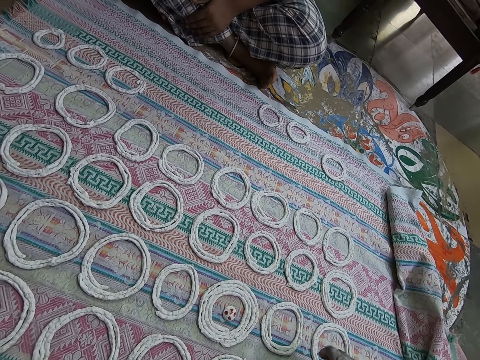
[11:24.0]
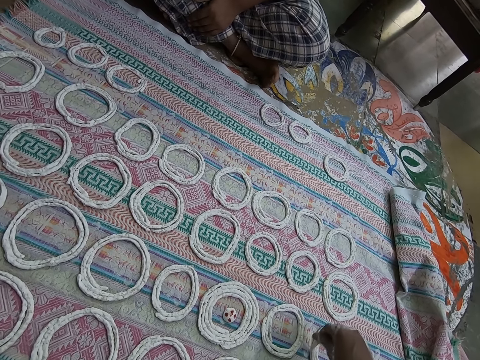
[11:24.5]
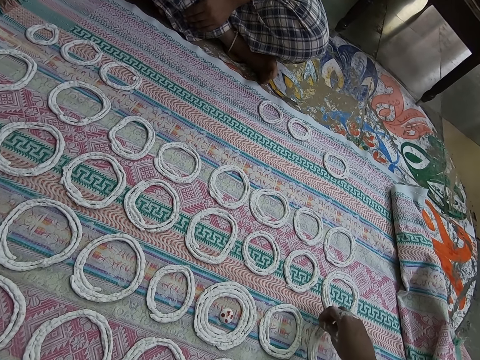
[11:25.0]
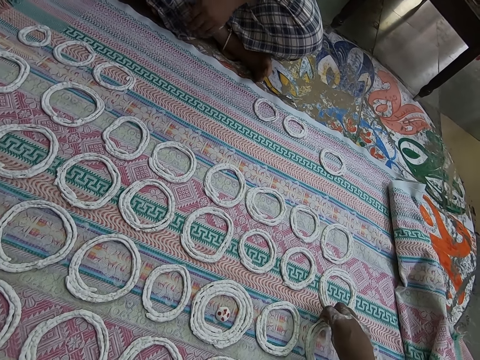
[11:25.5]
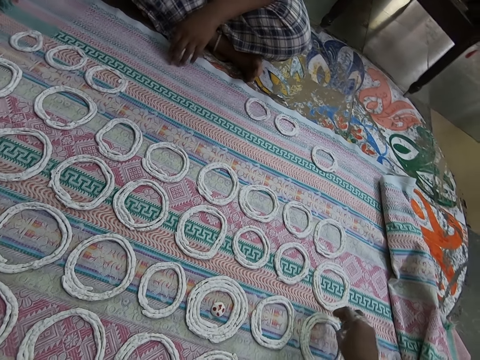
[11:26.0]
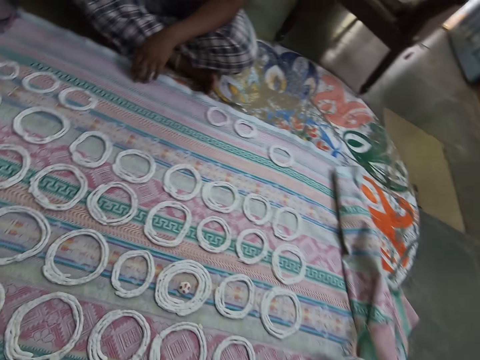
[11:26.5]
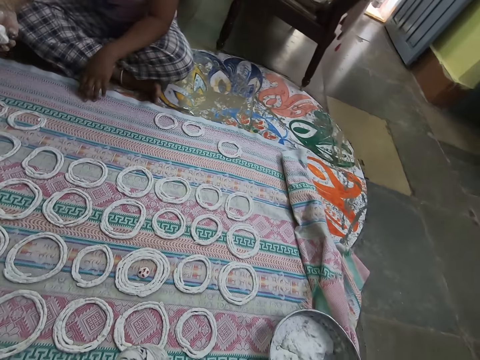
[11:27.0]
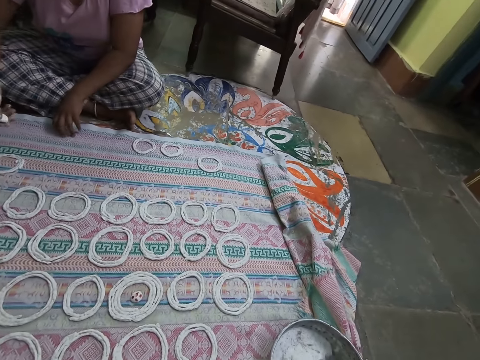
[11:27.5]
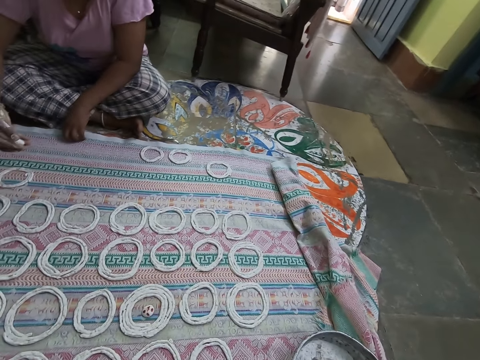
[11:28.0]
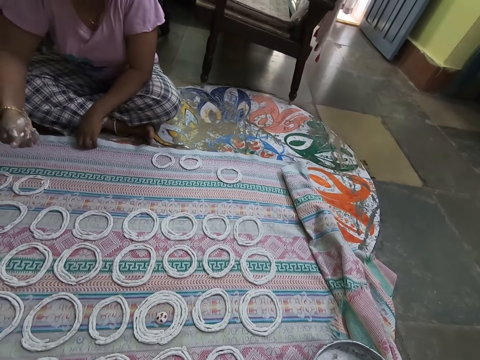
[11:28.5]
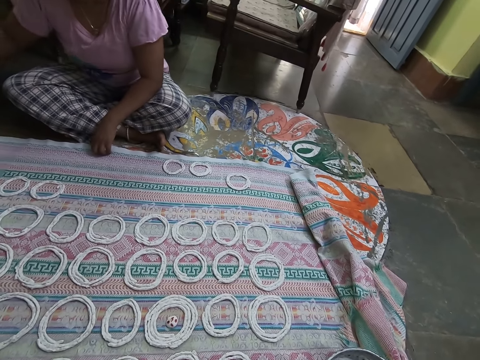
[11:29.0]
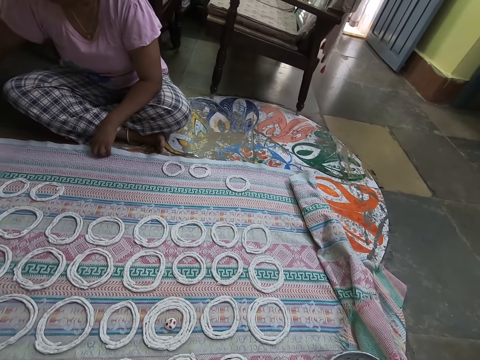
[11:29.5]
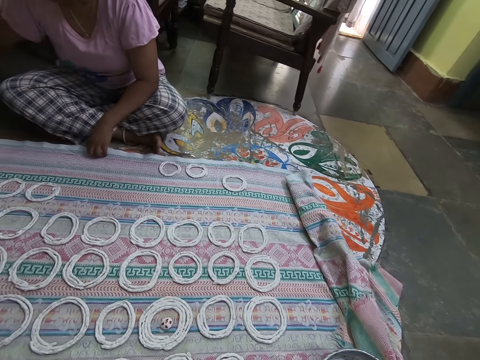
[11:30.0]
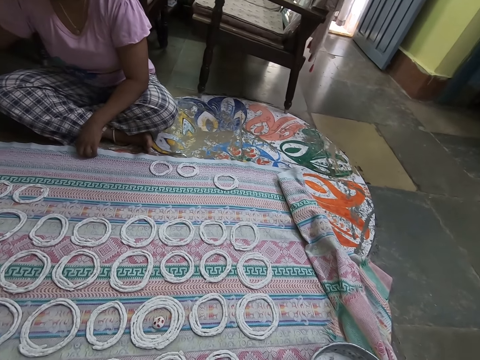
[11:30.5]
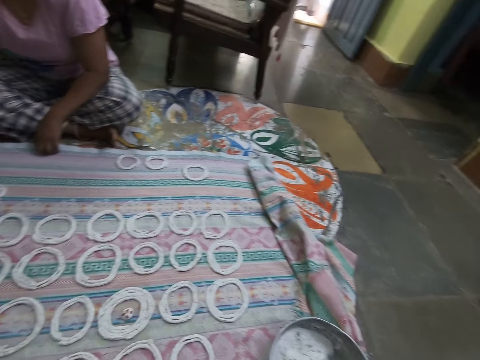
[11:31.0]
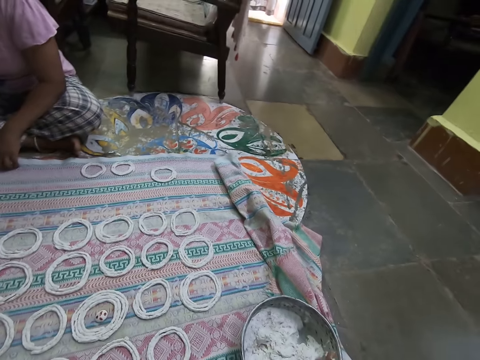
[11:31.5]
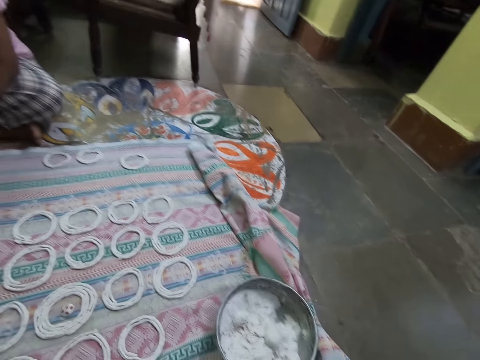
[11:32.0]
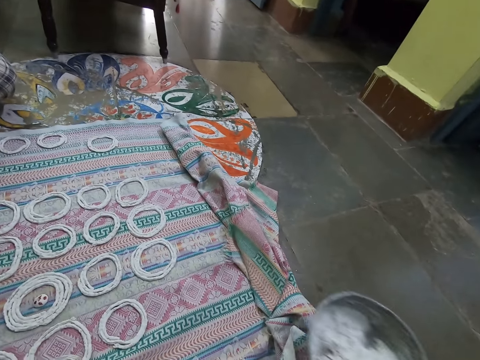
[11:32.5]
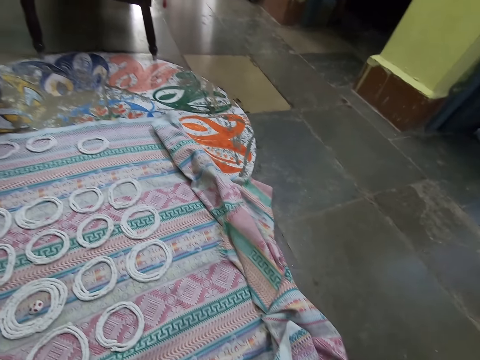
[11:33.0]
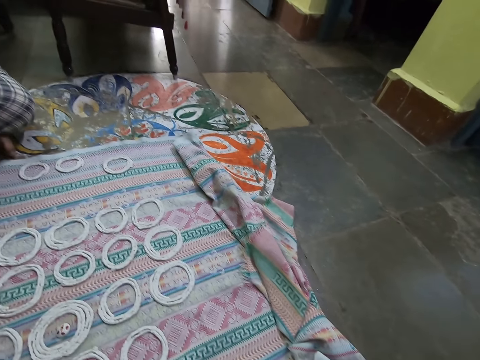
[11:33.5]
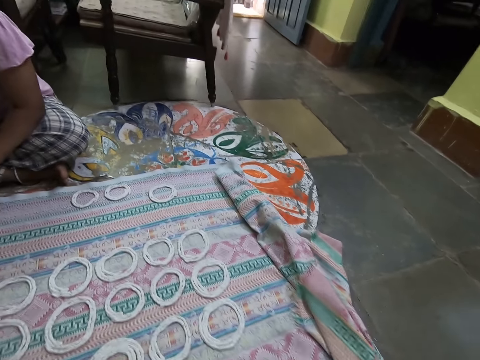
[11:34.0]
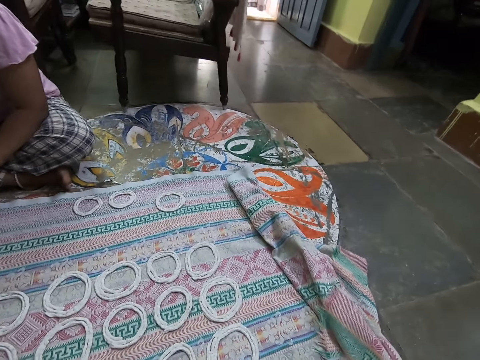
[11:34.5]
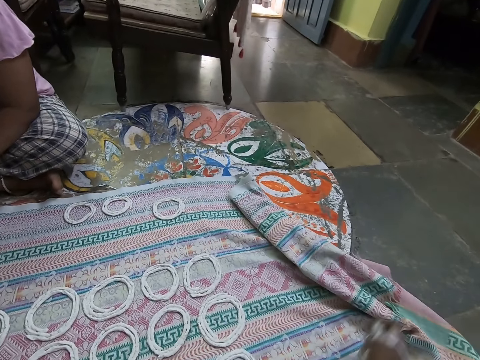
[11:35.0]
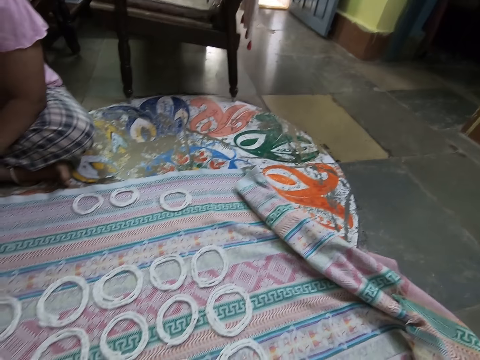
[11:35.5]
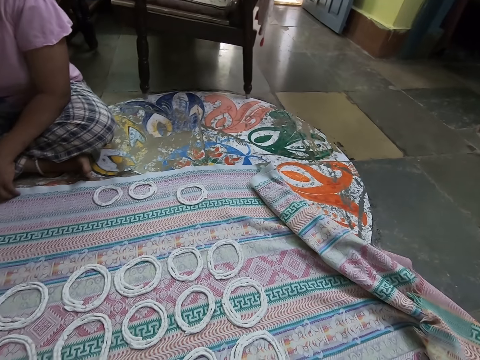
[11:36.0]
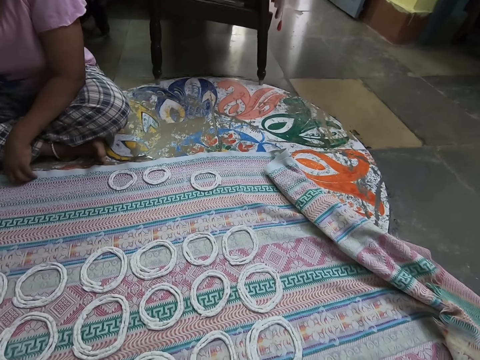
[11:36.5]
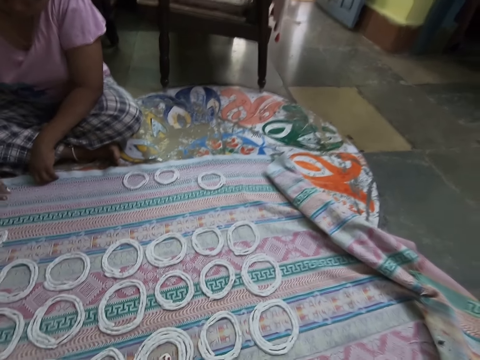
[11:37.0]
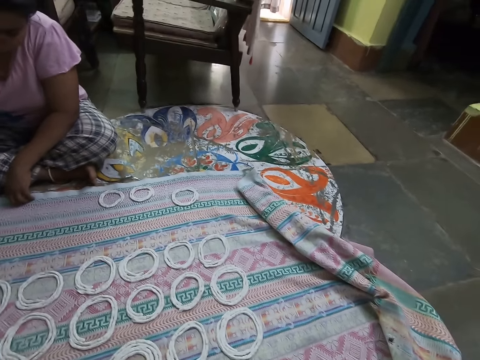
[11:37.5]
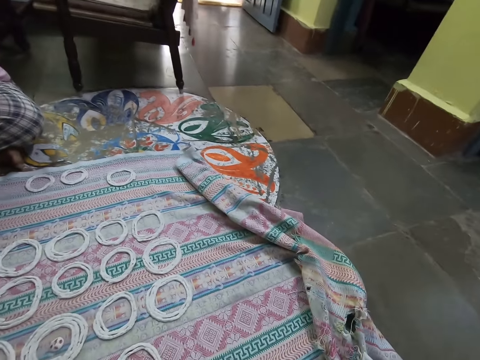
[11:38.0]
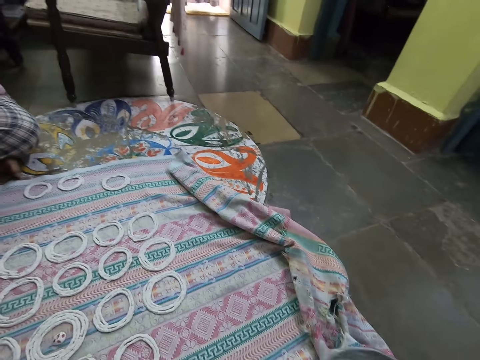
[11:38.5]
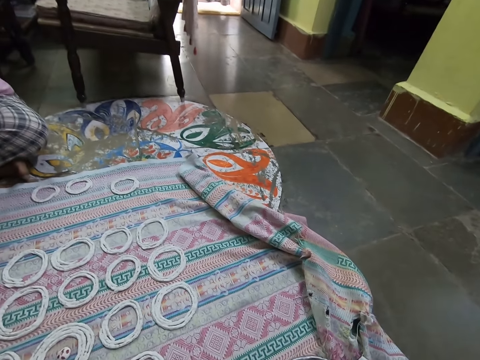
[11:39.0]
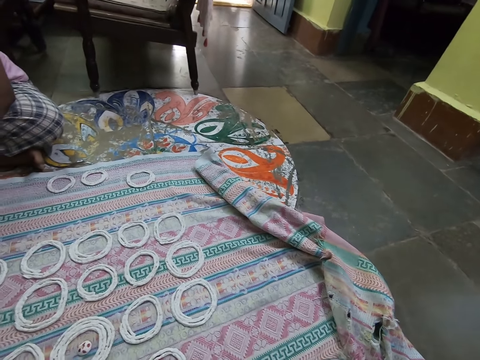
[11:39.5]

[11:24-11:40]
The camera wearer pulls back the right hand. She pulls the bowl or flour pan with dough. The woman rolls the flour dough in her right hand. The camera wearer mixes the dough in the bowl with the right hand. She picks up the flour pan from the mat with her right hand. She drops the flour pan in her right hand on the floor. She pulls the piece of cloth. She moves the mat on the floor with her right hand. She looks at the doughs spread on the piece of cloth.

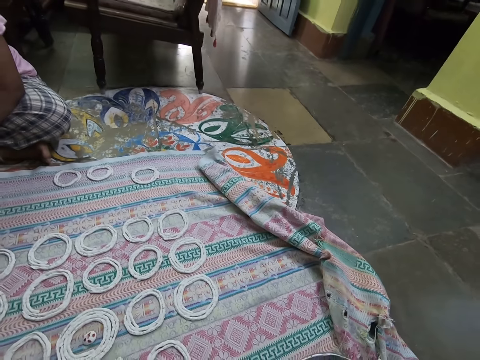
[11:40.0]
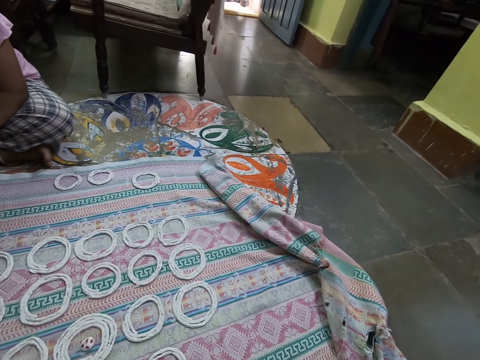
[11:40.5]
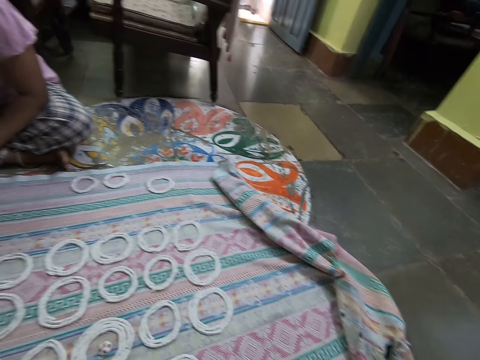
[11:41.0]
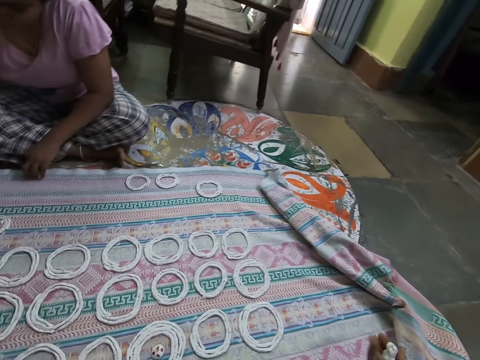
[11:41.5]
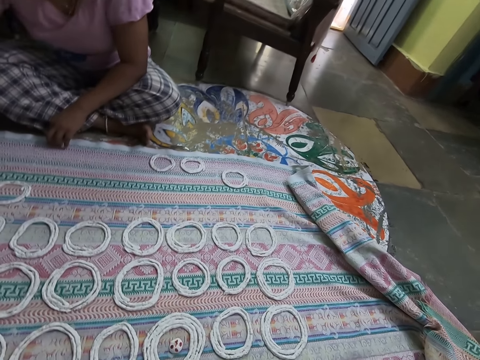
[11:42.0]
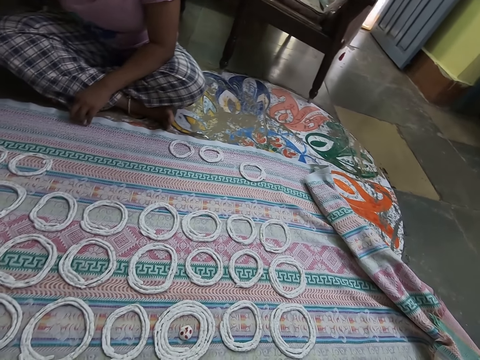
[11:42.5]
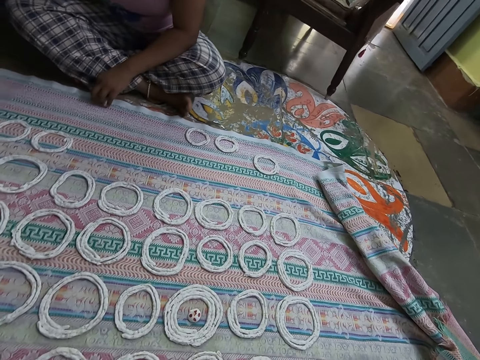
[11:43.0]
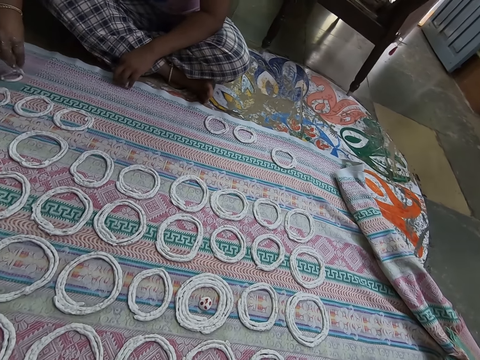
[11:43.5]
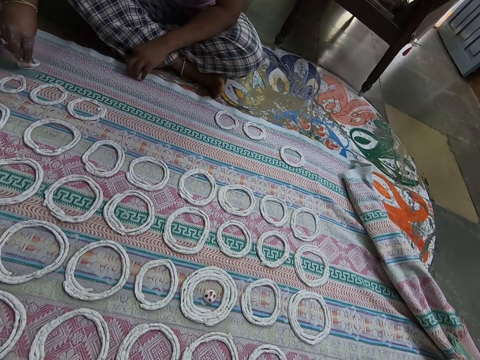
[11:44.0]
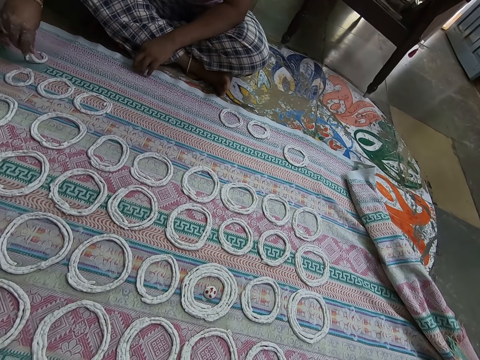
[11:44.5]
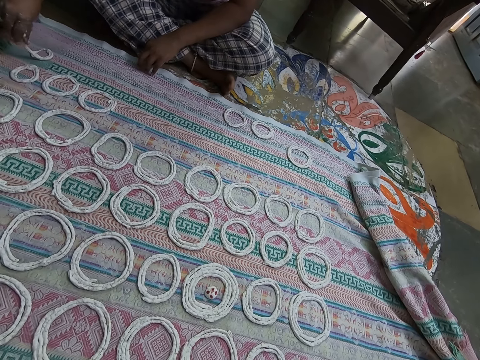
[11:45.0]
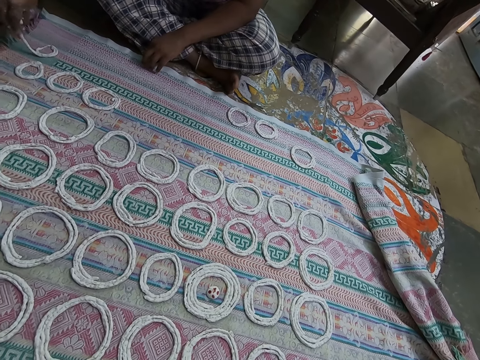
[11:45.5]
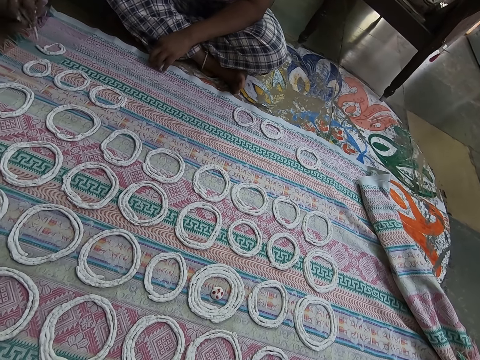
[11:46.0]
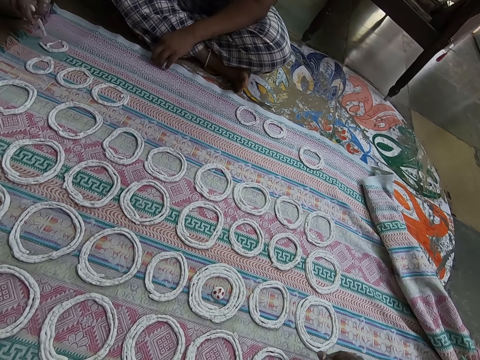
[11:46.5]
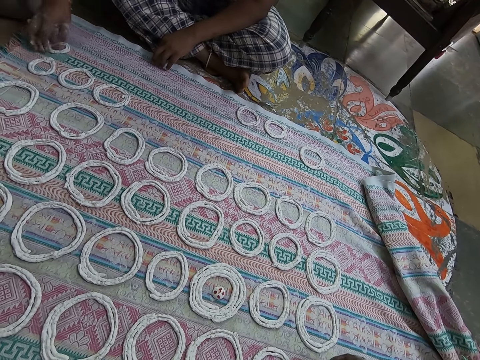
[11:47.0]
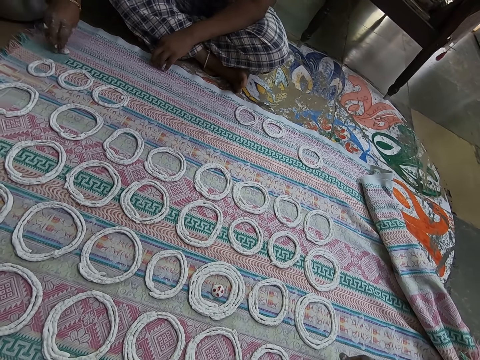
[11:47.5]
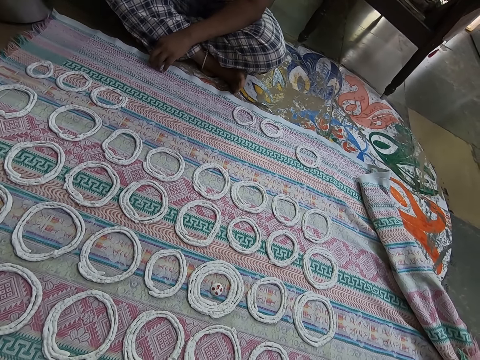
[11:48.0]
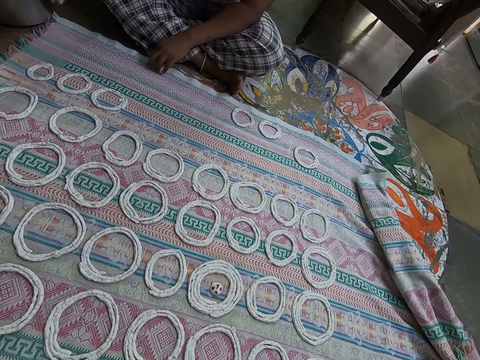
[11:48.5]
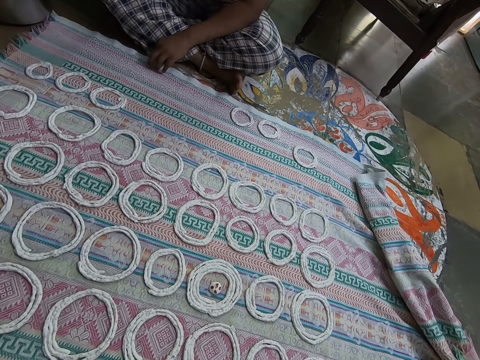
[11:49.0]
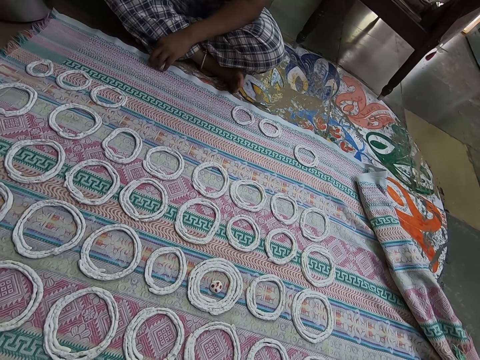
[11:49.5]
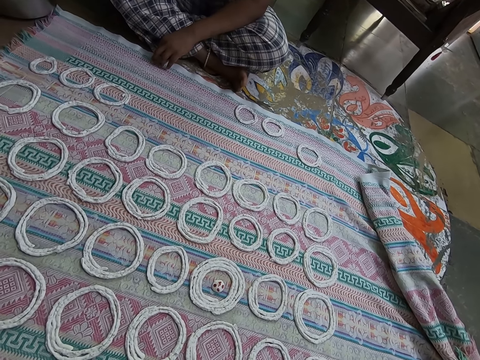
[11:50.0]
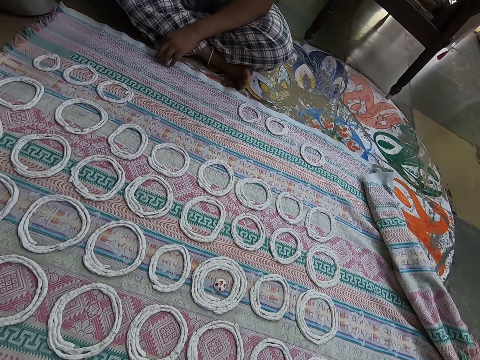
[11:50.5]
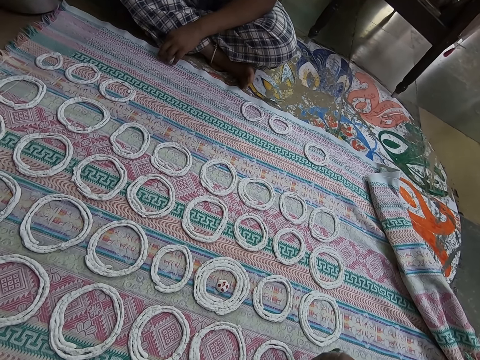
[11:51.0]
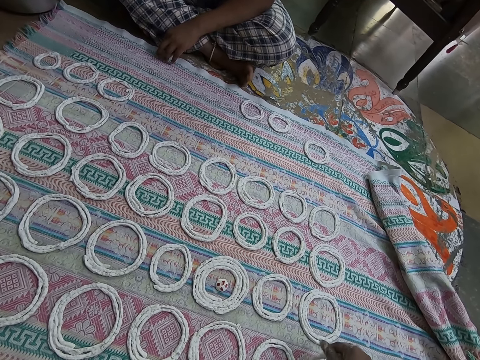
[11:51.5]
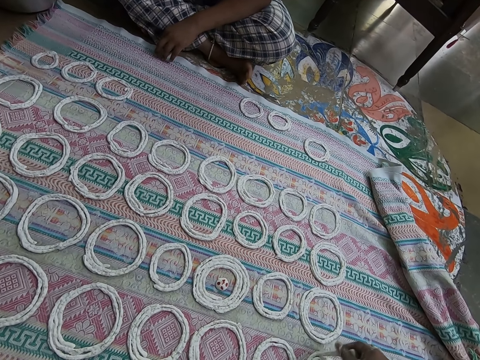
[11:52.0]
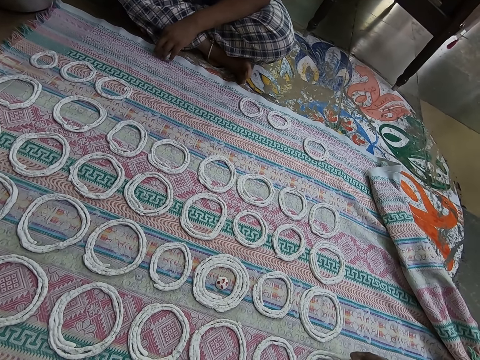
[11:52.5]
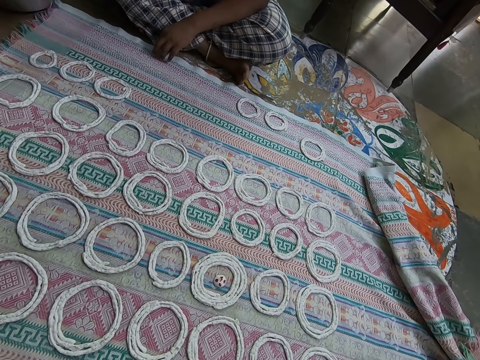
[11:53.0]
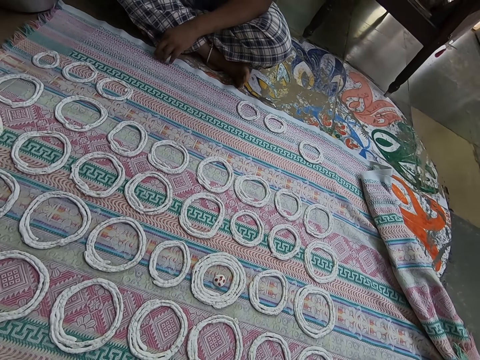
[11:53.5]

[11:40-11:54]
The camera wearer rolls the flour dough in her right hand. The woman makes a jalebi roll on the mat on the floor with the flour dough in her right hand and packs the jalebi roll from the mat with her right hand. The camera wearer makes a jalebi roll on the mat on the floor with the flour dough in her right hand. She spreads the dough on the piece of cloth.
